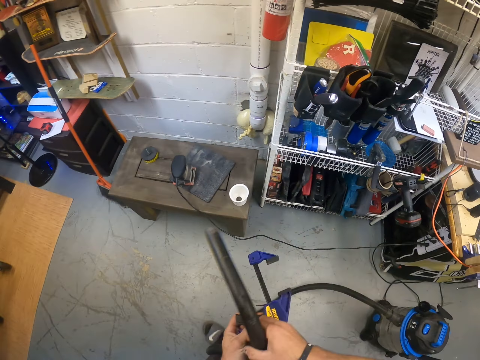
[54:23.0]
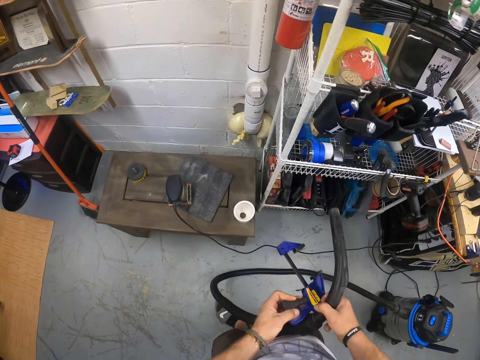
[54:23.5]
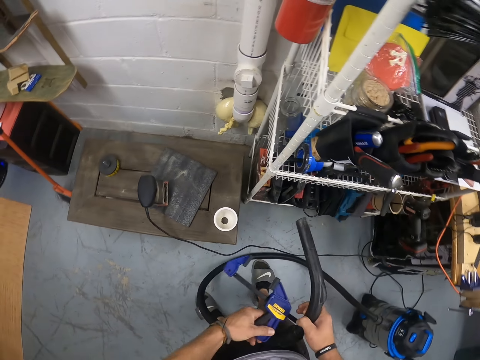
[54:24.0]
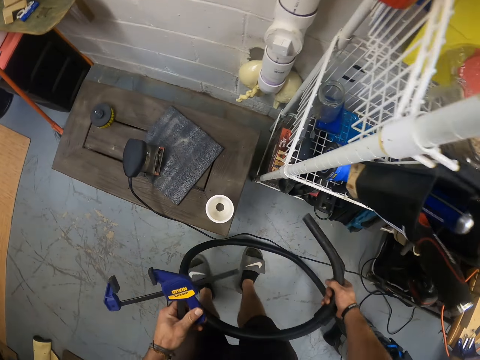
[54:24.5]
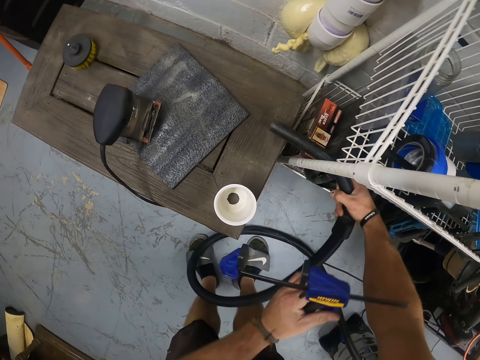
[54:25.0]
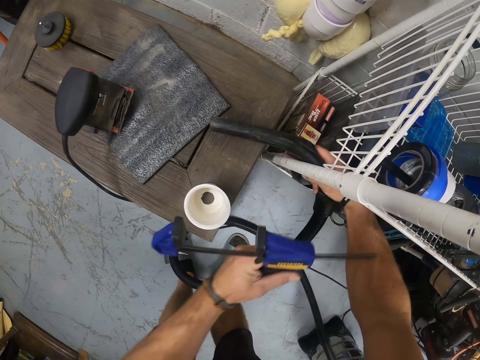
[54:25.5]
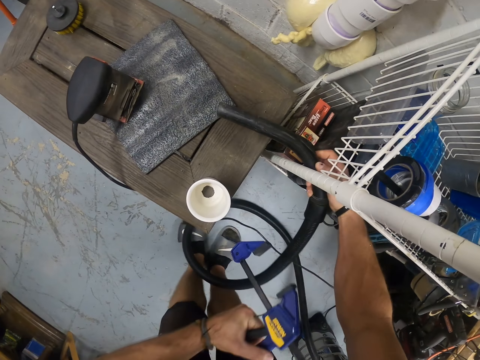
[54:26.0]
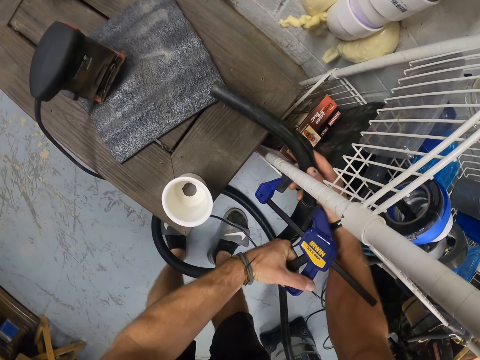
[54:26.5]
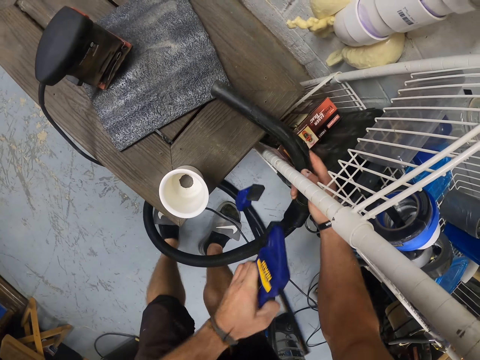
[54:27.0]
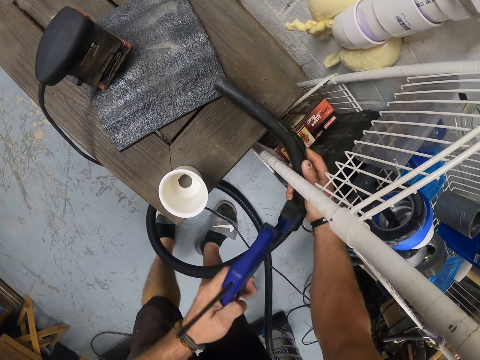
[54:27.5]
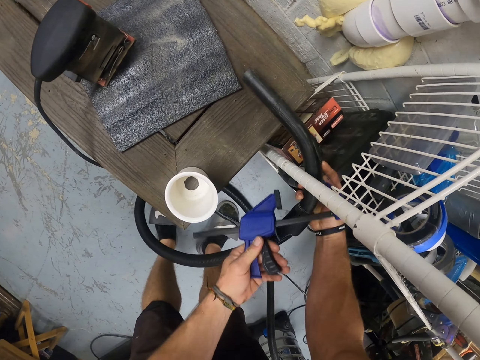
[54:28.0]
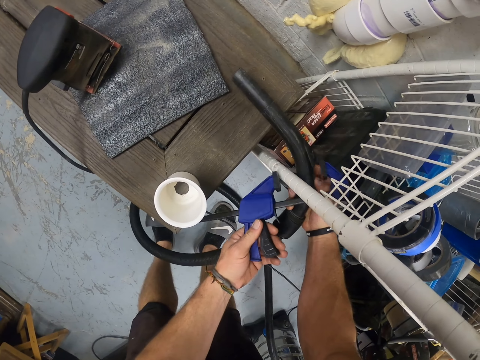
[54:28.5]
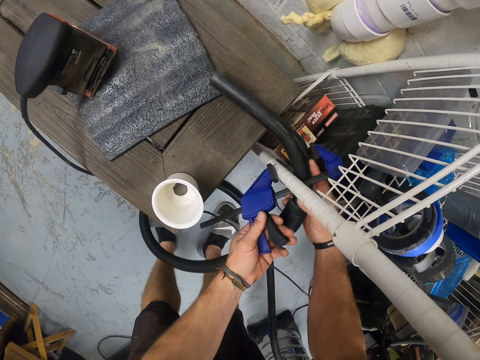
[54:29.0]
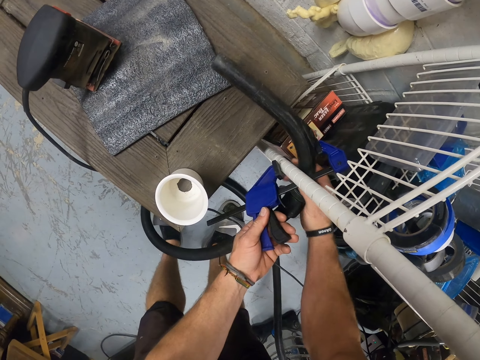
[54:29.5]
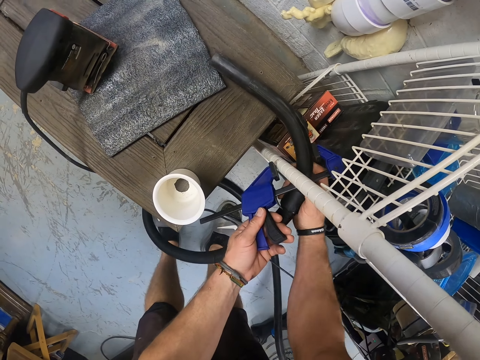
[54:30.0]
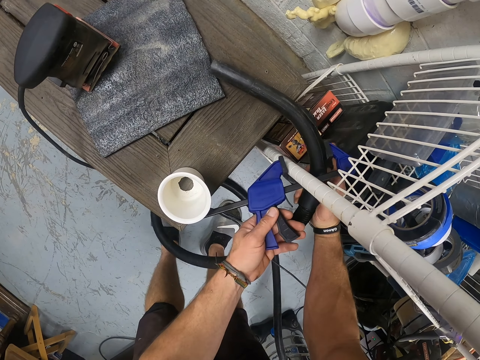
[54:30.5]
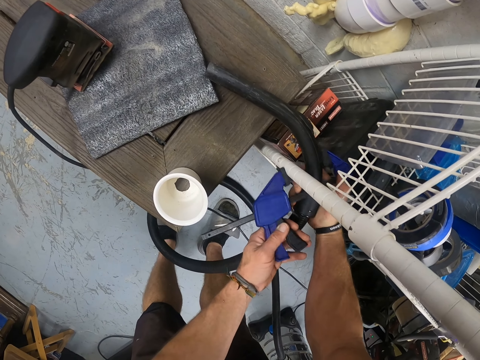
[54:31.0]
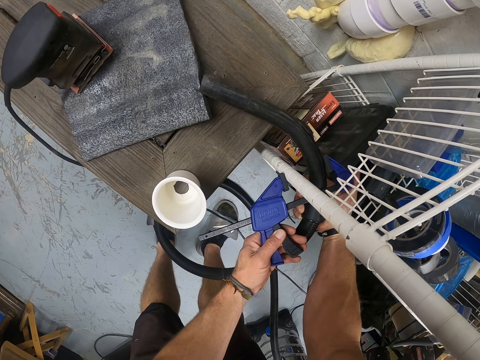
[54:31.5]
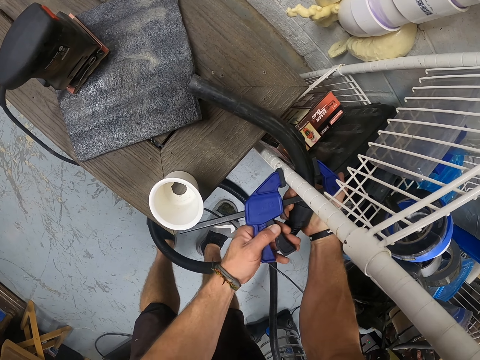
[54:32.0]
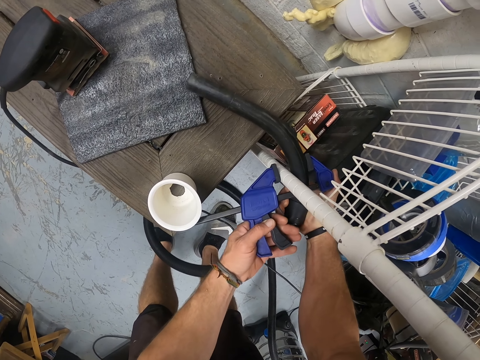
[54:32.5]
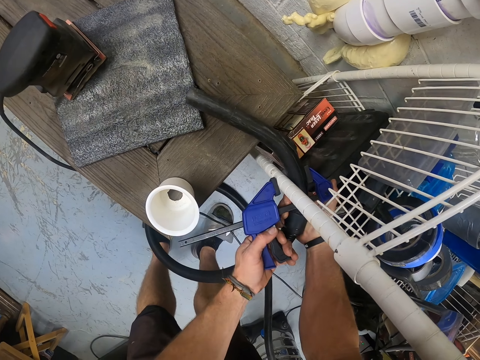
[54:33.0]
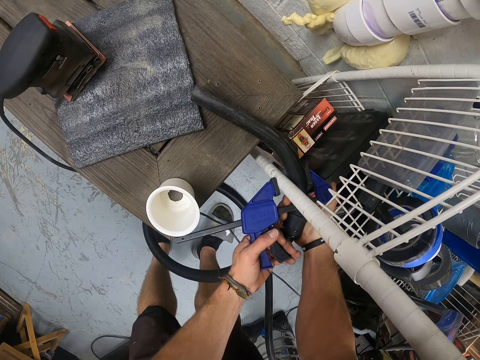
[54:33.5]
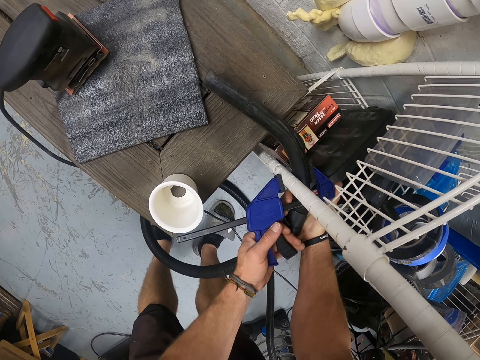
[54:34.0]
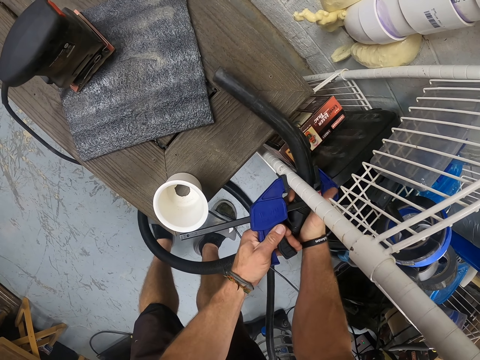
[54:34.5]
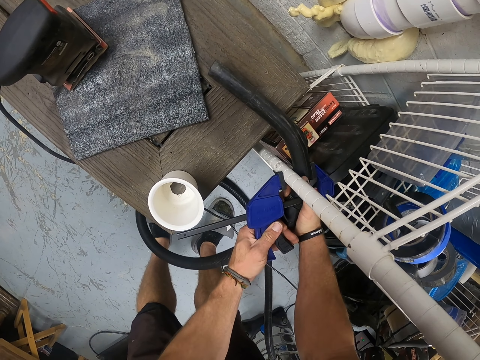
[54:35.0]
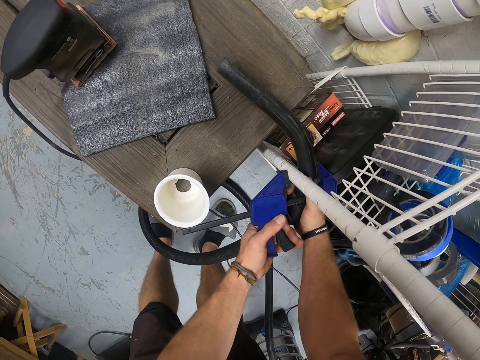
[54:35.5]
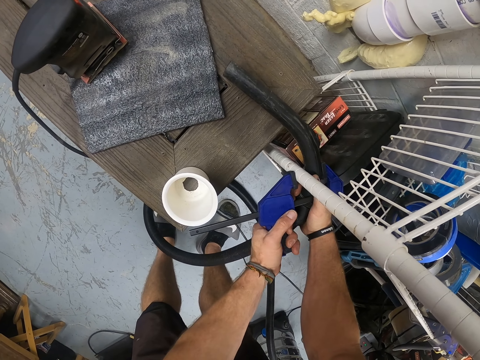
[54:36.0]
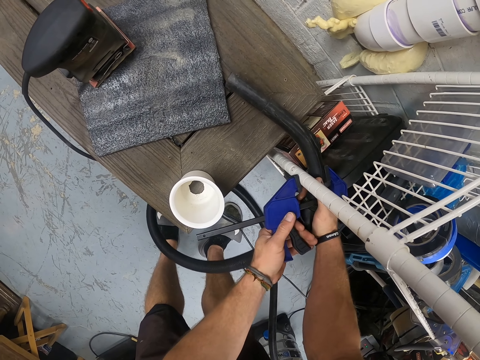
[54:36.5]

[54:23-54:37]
The camera wearer picks a tool with his right hand. He holds the clamp tool with both hands. He holds the clamp tool with his left hand. He picks the tool with his left hand. He places the dust collector pipe beside the storage rack with his right hand. He adjusts the dust collector pipe with his right hand. He clamps the dust collector pipe on the storage rack with the clamp tool in his left hand.

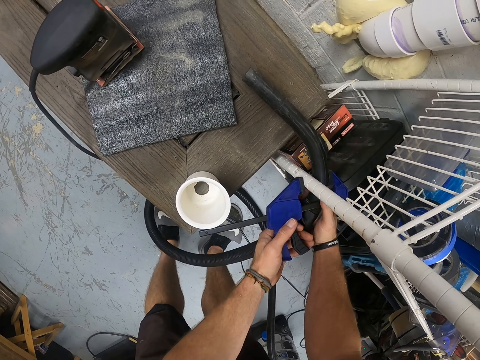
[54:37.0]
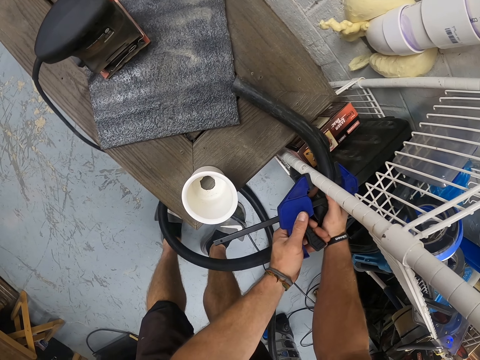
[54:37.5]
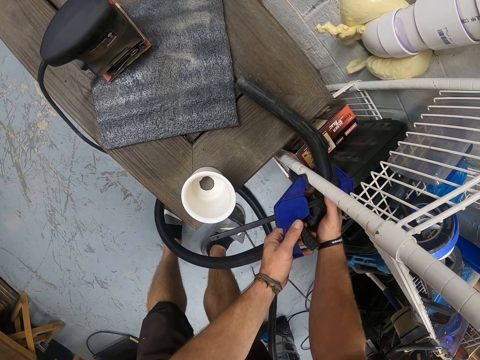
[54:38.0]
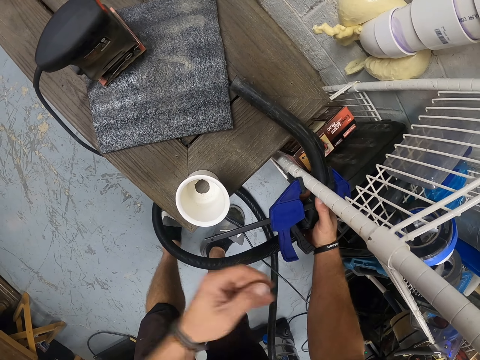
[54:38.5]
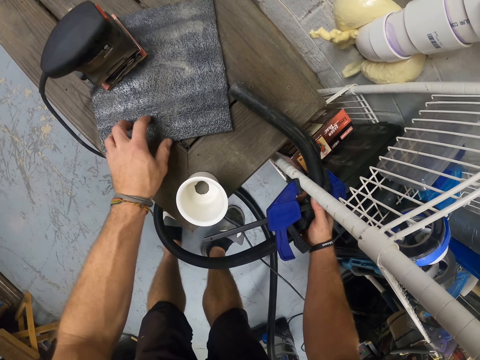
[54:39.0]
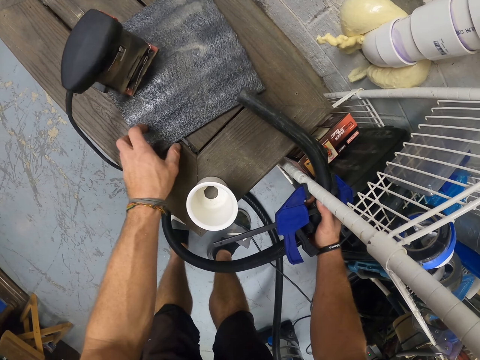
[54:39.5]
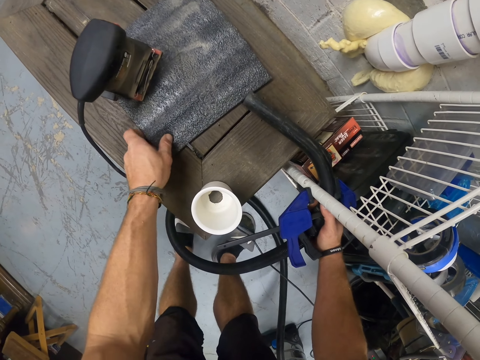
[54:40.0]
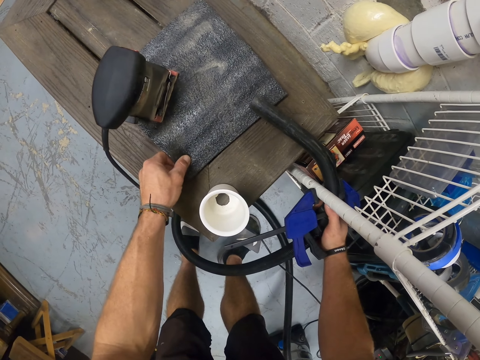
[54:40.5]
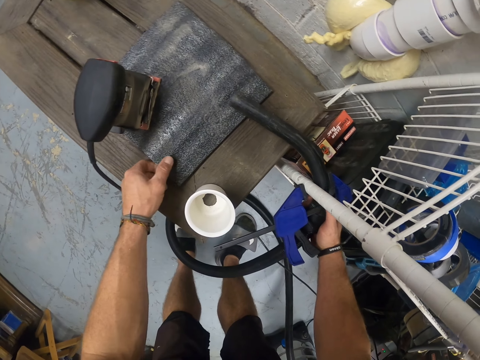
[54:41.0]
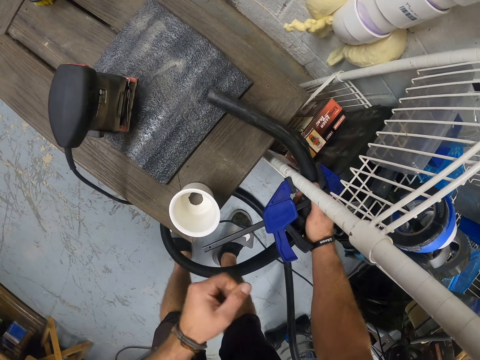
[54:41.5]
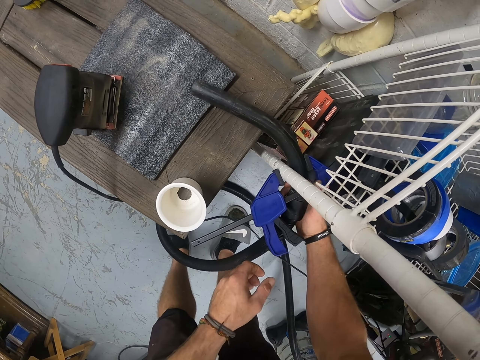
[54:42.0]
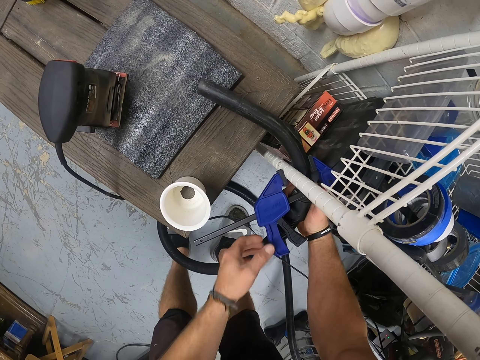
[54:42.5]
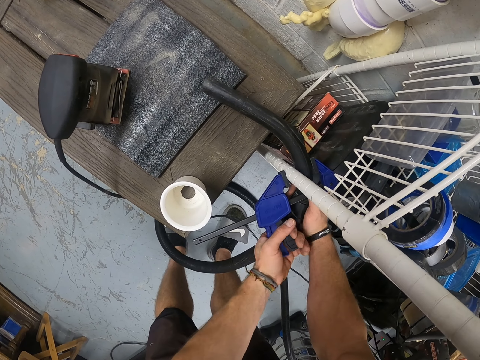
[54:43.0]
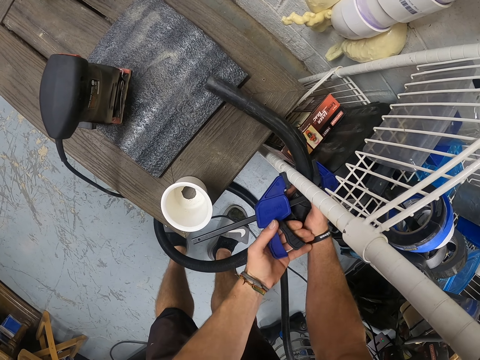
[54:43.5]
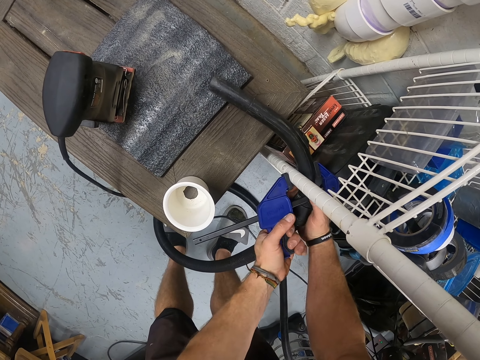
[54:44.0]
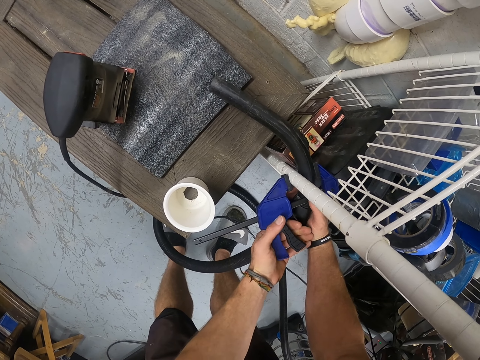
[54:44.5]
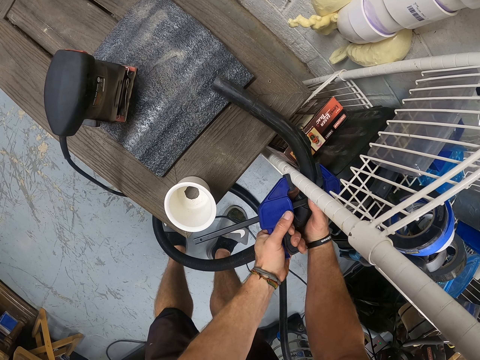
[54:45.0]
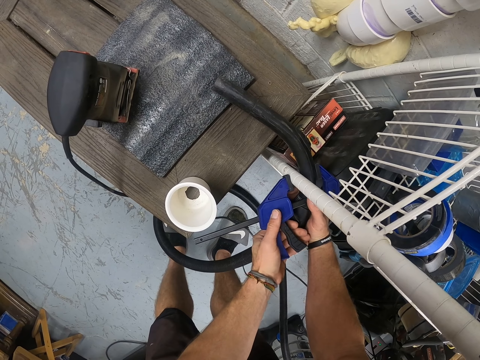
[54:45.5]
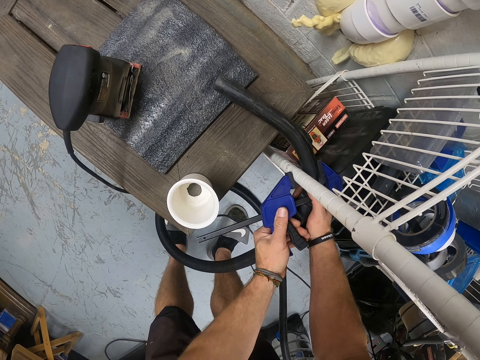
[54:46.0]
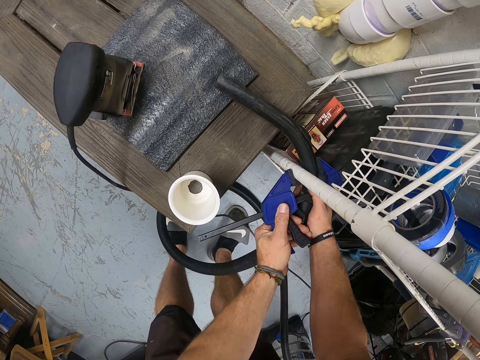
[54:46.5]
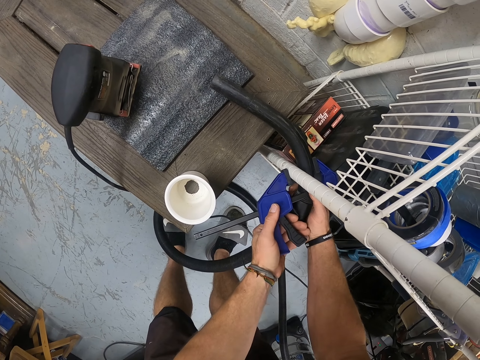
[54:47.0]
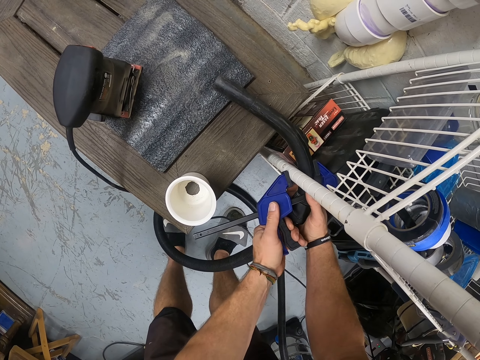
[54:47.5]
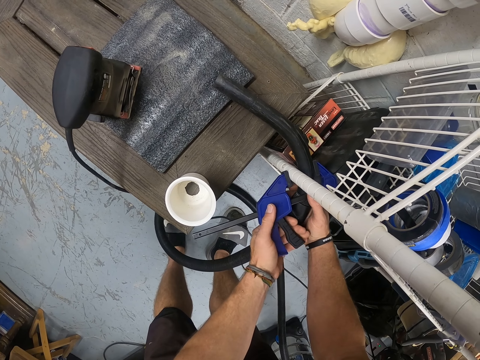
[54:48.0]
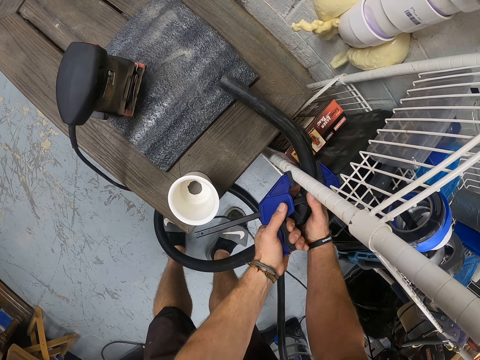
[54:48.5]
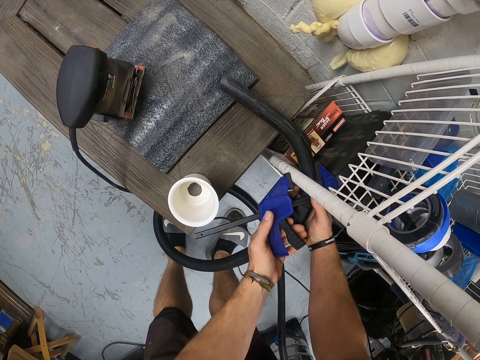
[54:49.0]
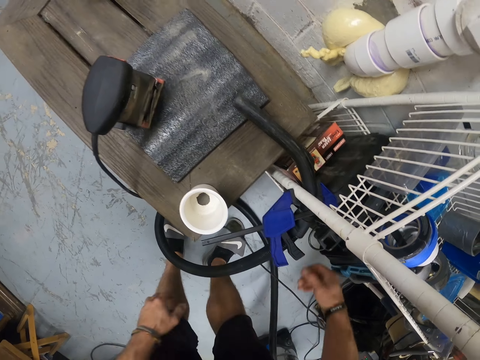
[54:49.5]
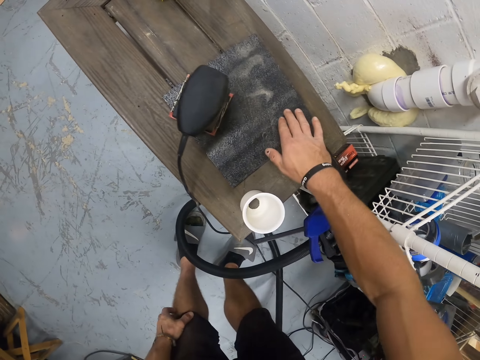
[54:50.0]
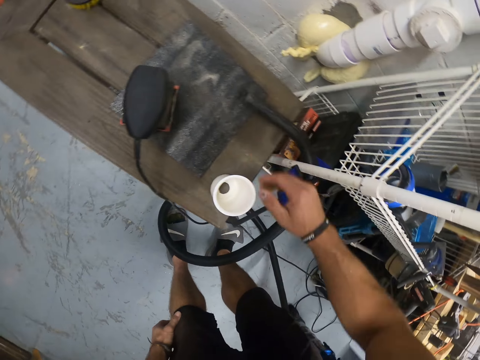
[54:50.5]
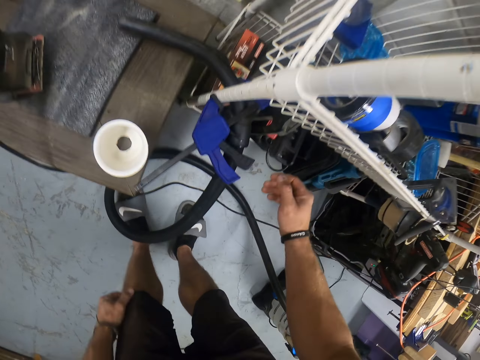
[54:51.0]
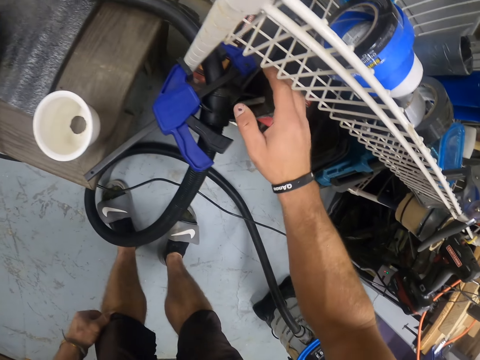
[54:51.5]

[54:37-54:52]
The camera wearer removes his hand from the tool. He adjusts a sandpaper grit or mat on a table with his left hand. He holds the tool with his left hand. He clamps the dust collector pipe on the storage rack with the clamp tool in his left hand. He presses the tool with his left hand. He touches the sandpaper grit on the table with his right hand. He holds the mat with his right hand.
